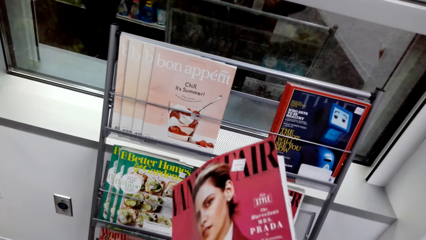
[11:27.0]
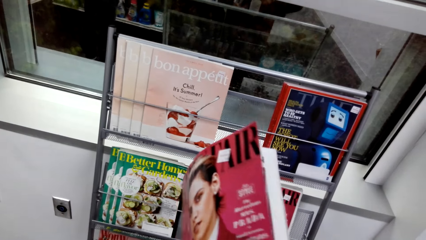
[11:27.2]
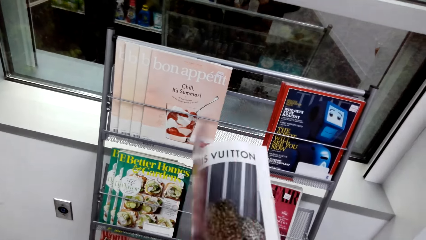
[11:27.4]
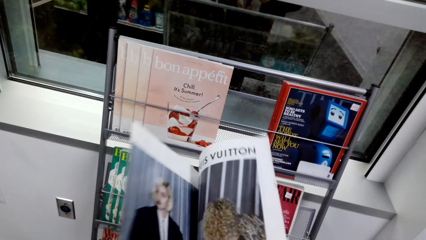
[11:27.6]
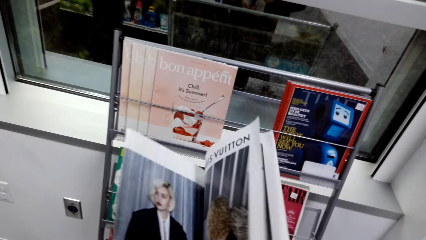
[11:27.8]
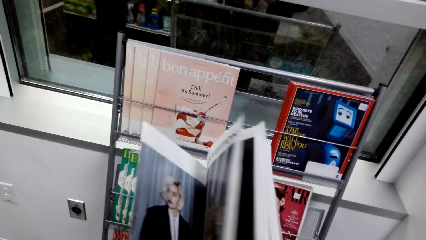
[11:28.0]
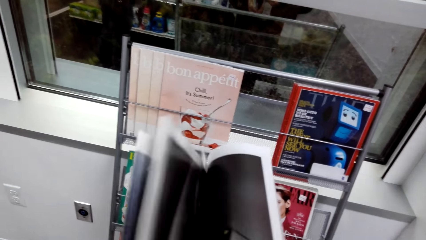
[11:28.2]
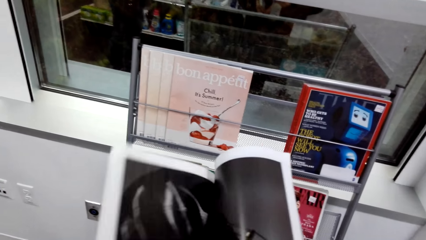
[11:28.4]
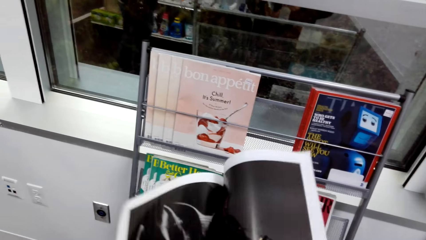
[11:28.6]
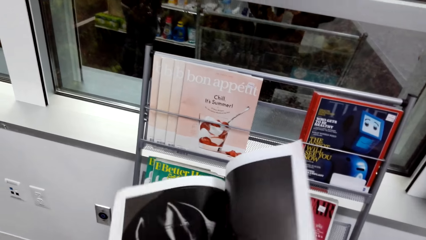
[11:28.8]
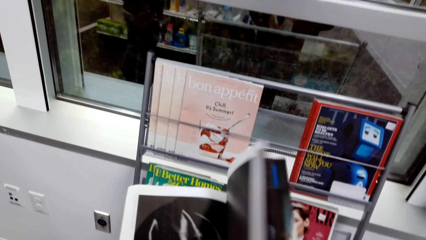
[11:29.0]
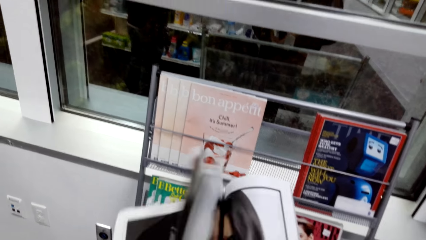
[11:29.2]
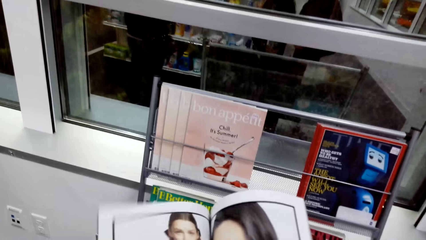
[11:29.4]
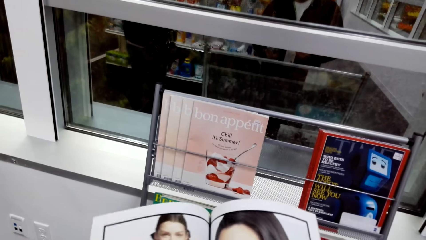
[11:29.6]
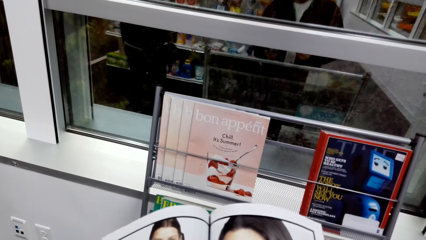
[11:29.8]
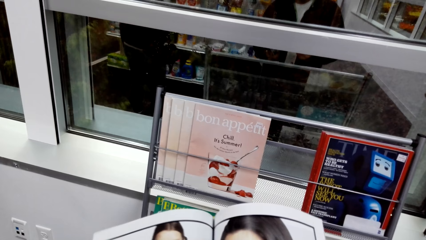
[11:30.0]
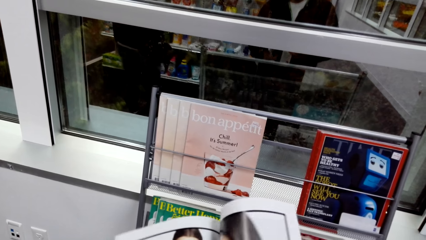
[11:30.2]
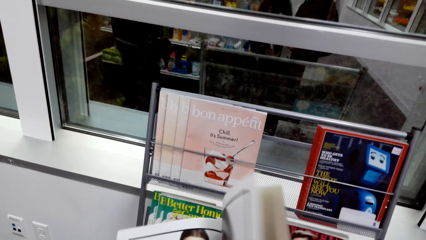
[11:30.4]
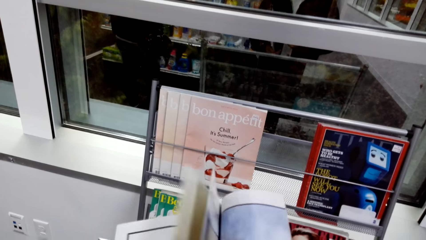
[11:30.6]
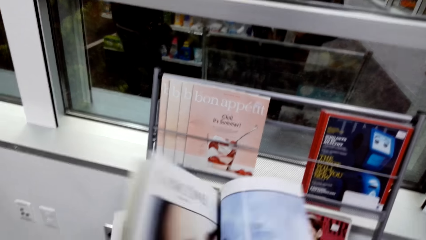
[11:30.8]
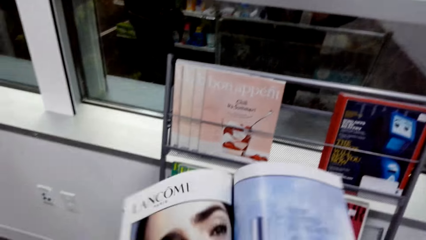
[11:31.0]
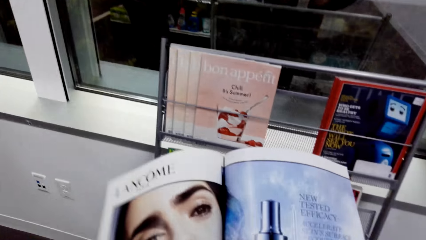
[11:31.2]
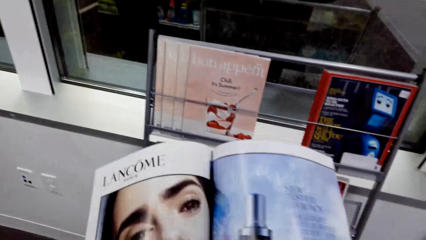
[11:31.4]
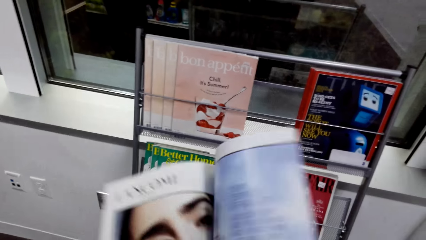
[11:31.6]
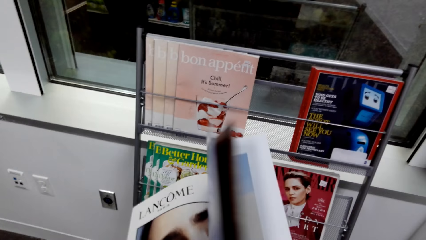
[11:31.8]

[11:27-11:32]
The camera wearer opens a book.

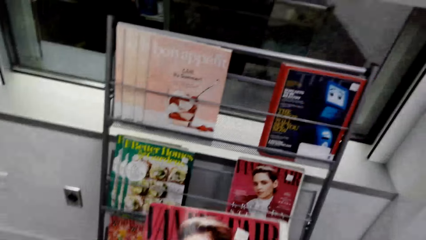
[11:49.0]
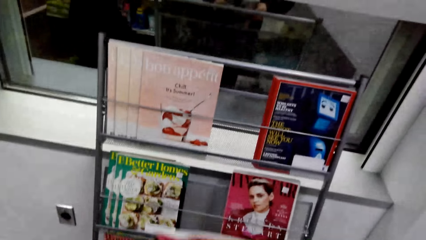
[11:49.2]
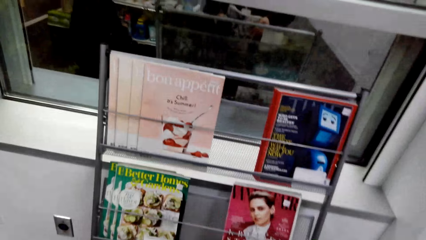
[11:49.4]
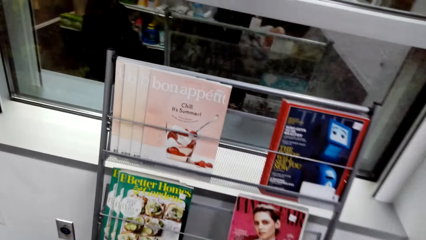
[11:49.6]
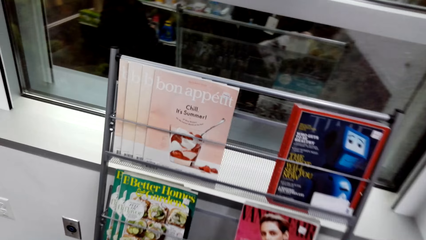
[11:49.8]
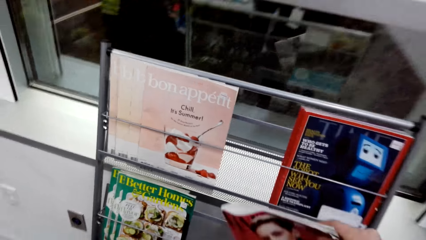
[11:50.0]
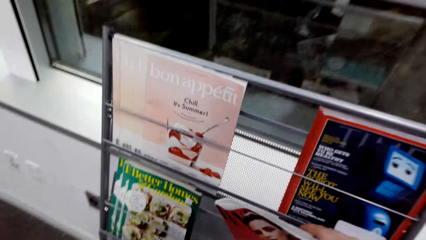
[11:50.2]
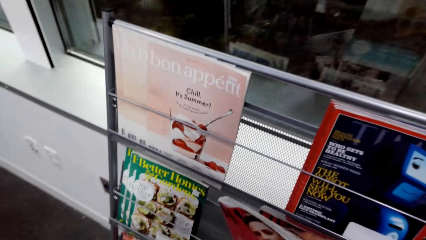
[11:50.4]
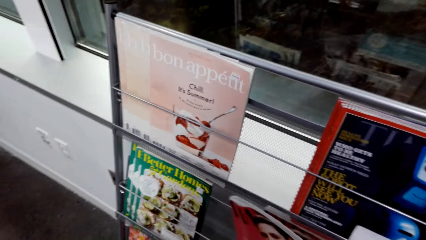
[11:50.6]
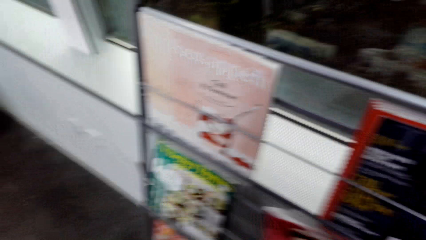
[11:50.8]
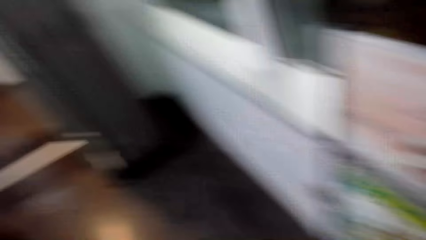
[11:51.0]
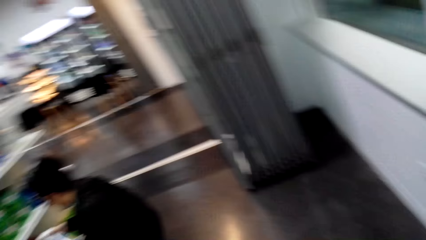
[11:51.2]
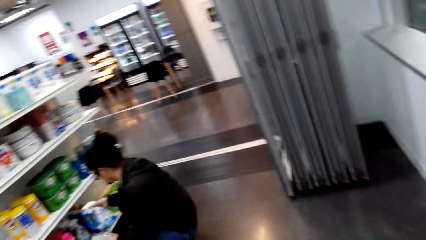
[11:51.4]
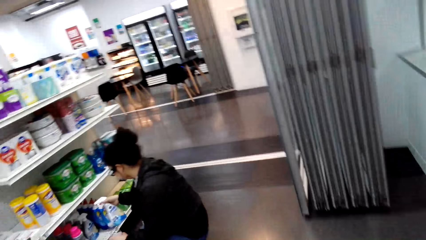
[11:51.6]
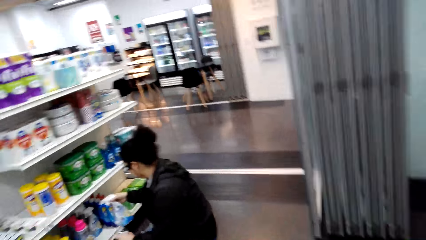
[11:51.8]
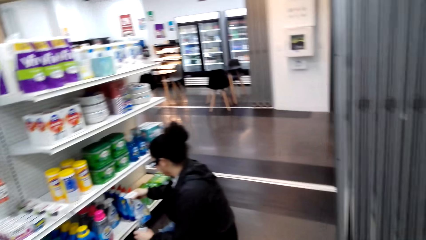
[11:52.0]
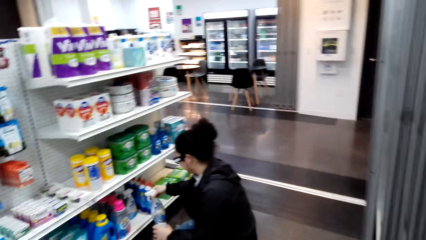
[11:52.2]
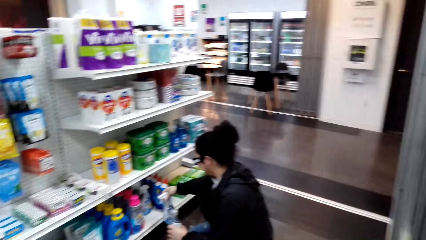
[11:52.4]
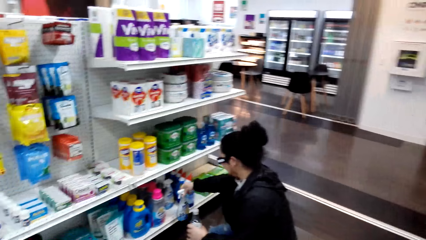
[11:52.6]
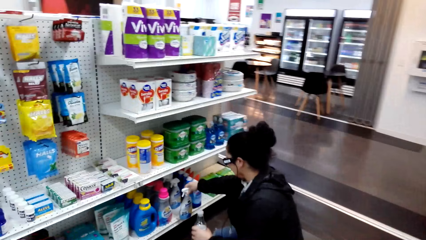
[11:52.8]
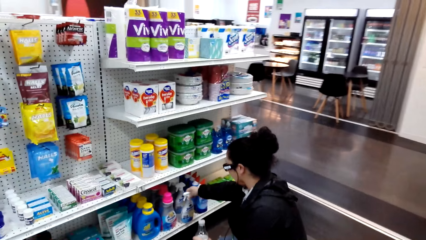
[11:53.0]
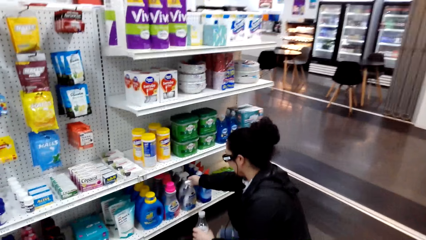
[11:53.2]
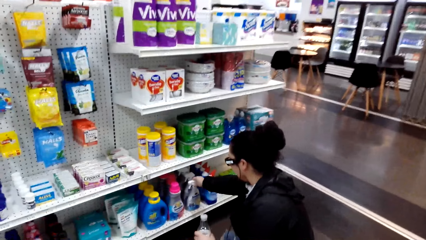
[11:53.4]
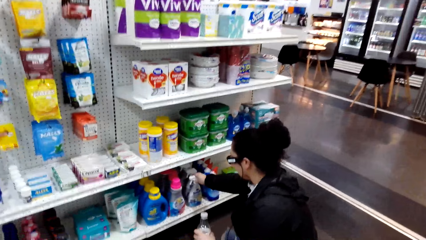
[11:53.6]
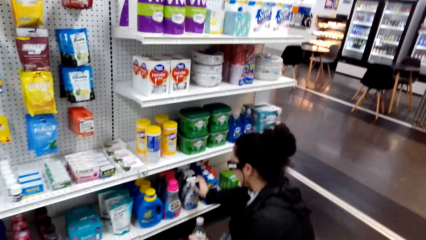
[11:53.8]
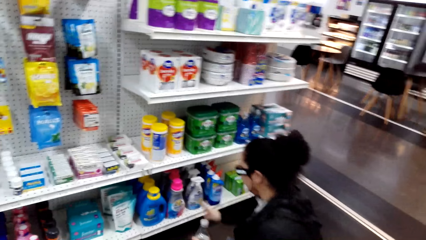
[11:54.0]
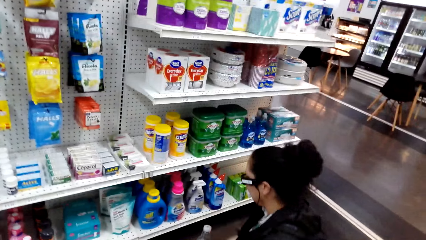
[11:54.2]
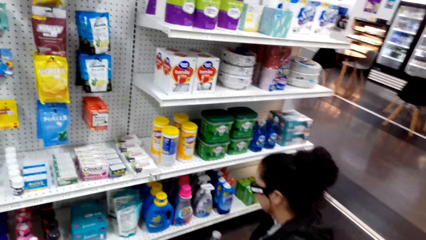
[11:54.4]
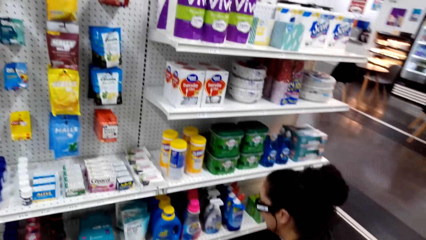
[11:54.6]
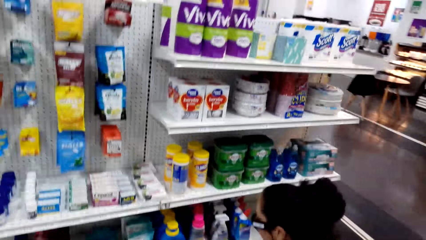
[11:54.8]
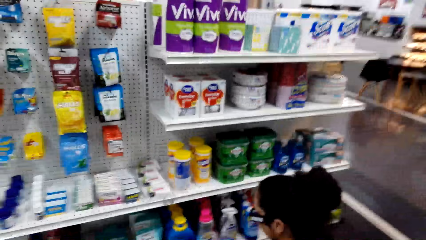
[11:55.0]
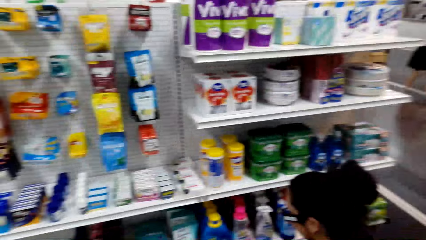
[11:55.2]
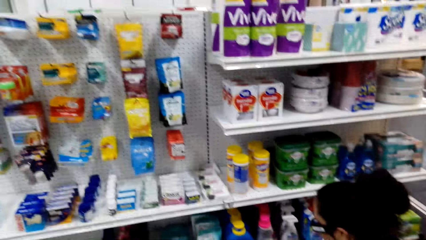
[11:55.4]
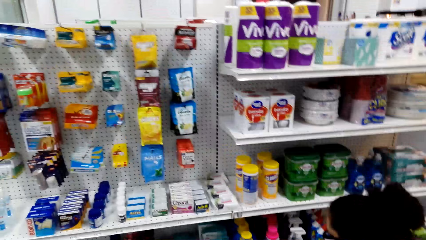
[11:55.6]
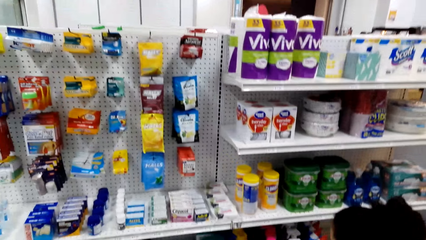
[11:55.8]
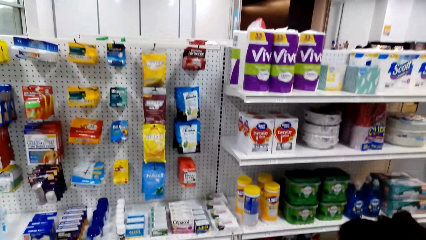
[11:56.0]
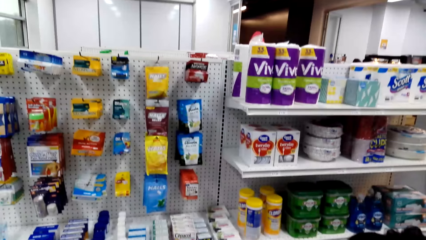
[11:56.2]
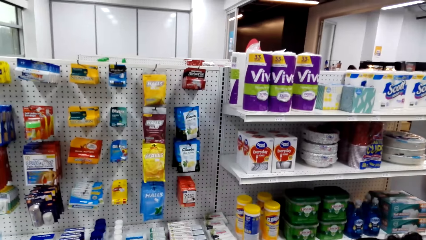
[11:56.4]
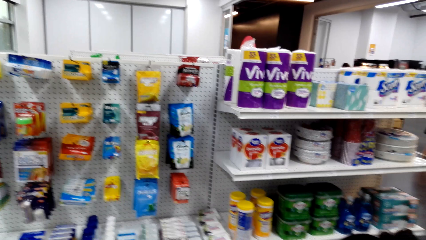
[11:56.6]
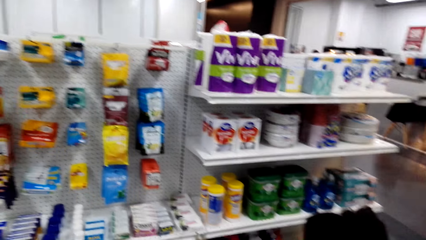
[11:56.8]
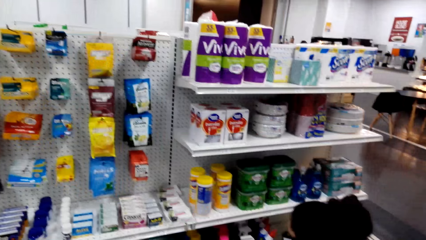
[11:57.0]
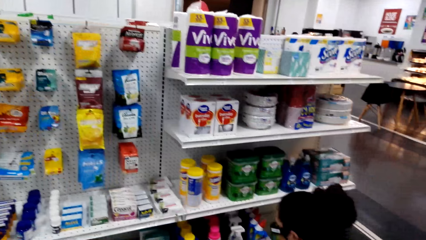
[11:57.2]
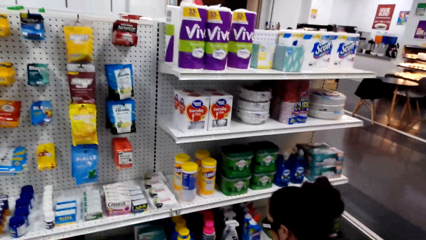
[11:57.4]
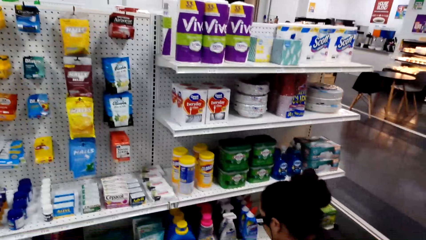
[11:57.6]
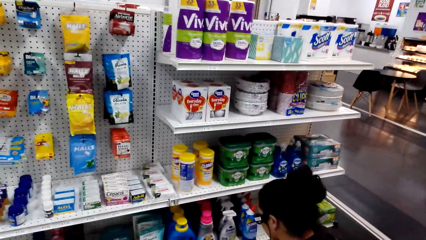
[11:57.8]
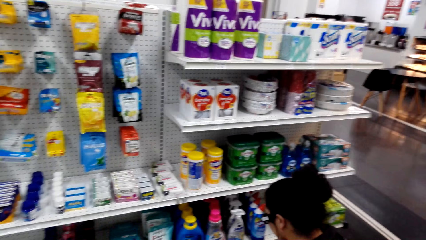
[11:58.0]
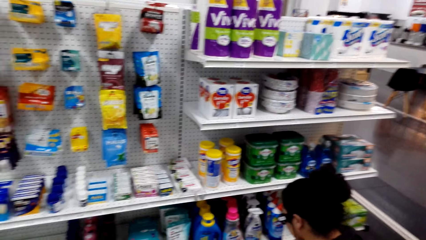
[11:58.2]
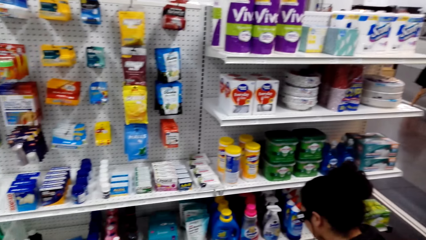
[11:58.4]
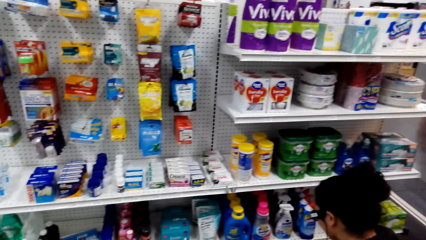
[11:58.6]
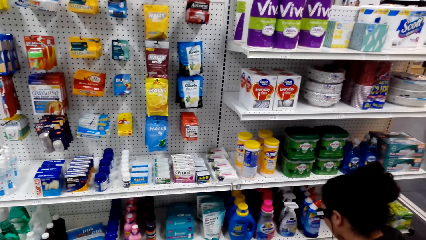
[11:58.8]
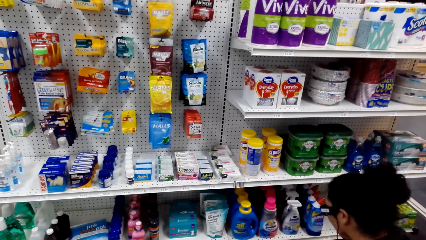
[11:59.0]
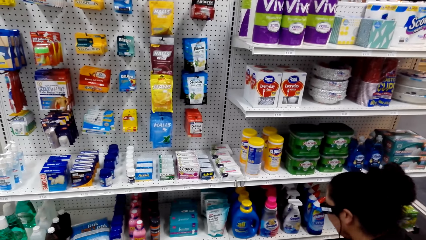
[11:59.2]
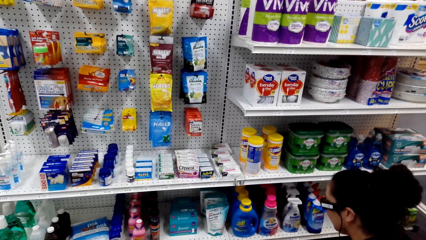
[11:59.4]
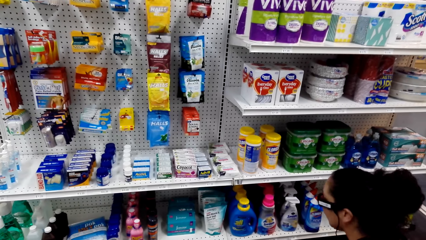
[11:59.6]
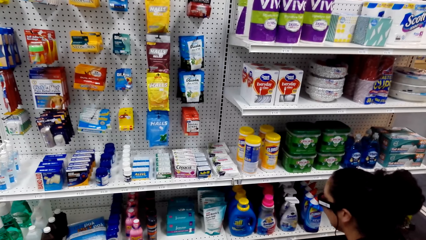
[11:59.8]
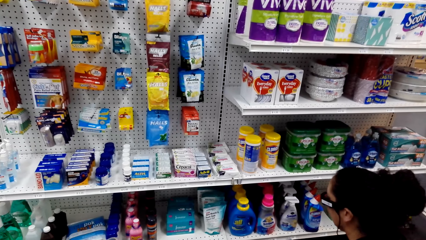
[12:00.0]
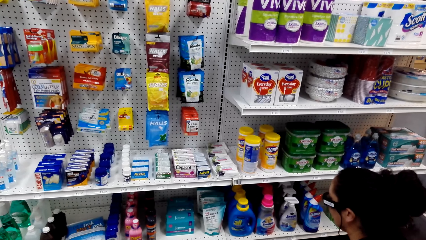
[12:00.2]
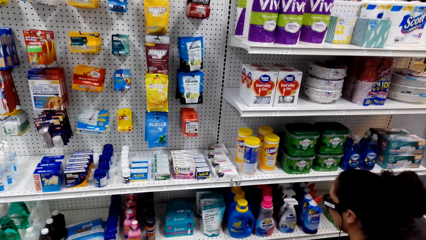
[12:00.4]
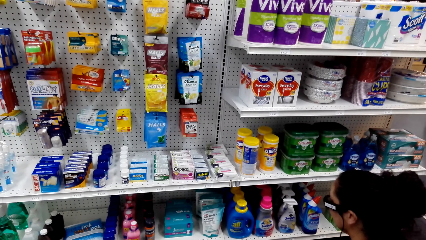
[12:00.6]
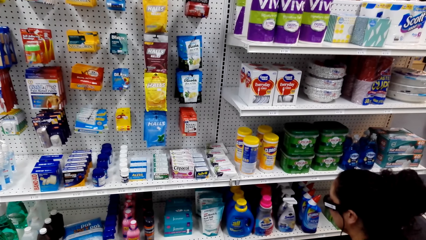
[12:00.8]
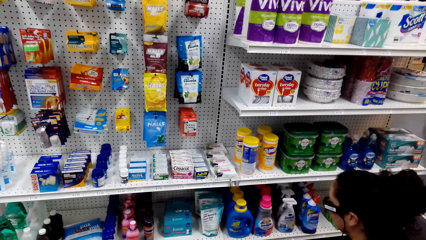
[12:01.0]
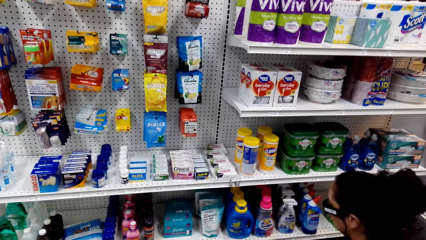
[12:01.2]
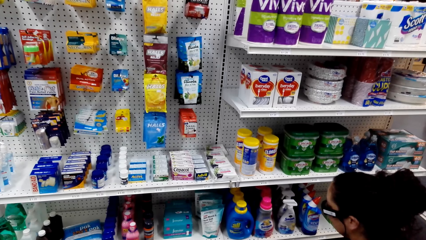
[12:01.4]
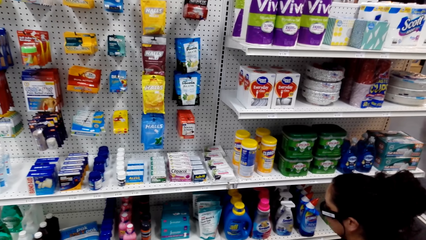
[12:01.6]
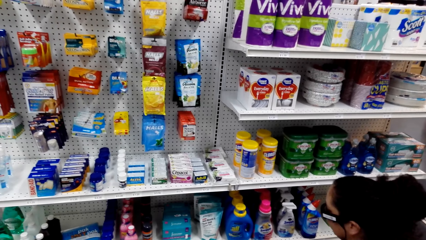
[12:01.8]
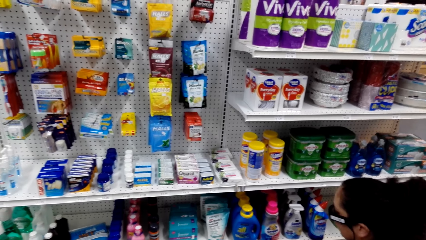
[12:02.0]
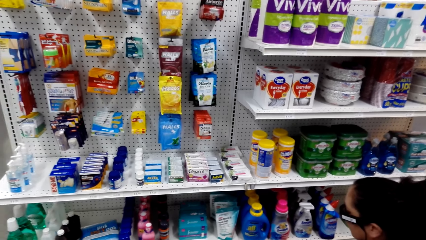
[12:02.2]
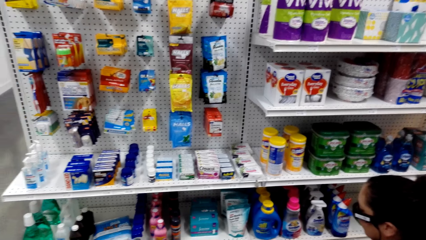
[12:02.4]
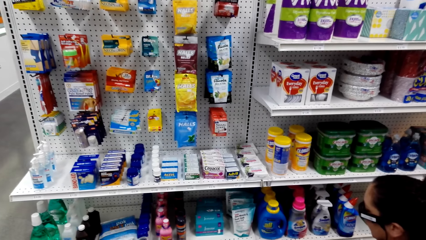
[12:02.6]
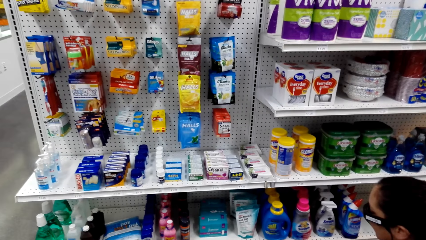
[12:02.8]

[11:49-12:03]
The camera wearer puts the magazine or book on the magazine stand. They stare at a woman. The woman holds a bottle sprayer. The camera wearer talks to the woman.
